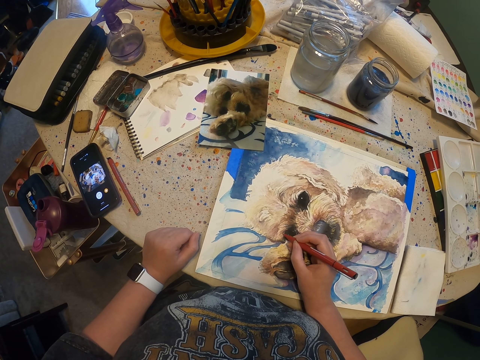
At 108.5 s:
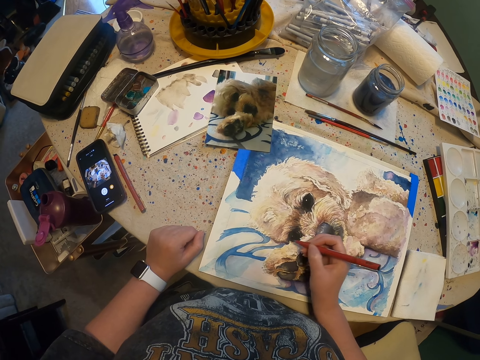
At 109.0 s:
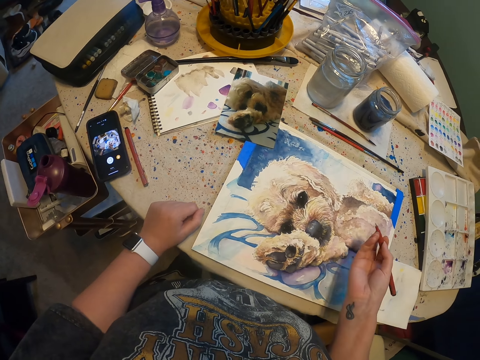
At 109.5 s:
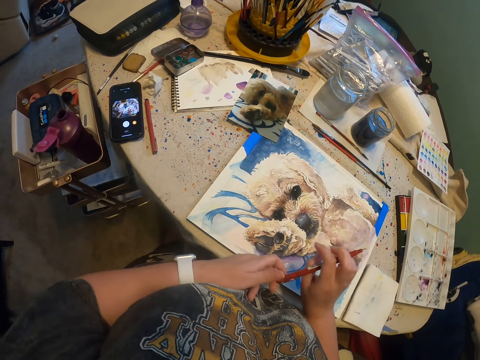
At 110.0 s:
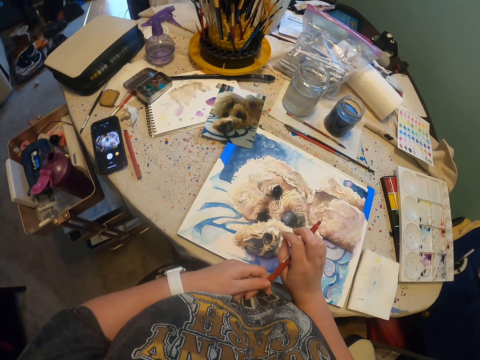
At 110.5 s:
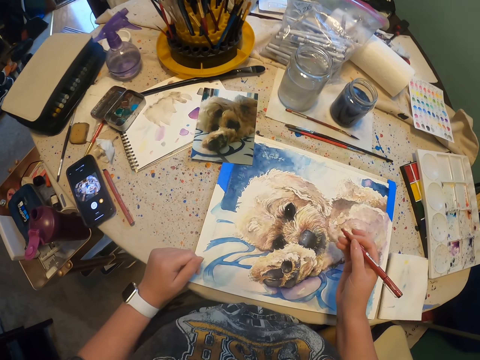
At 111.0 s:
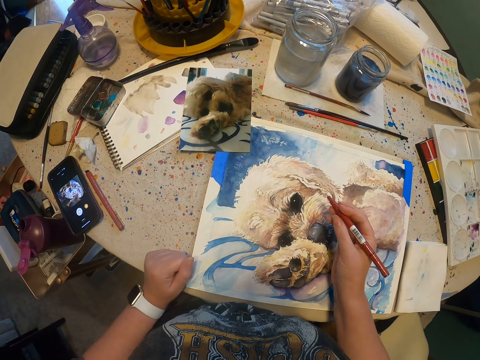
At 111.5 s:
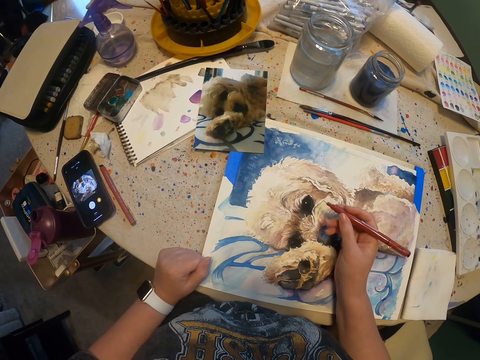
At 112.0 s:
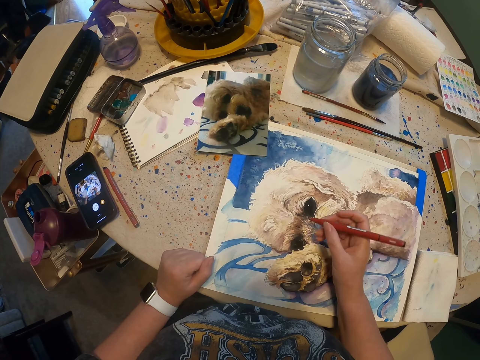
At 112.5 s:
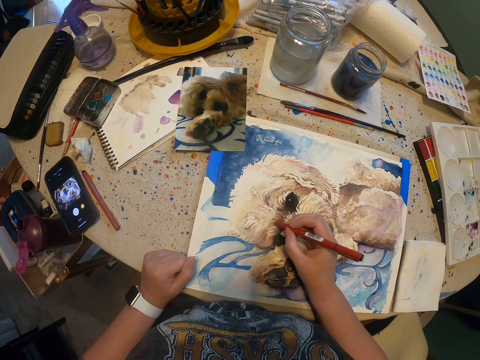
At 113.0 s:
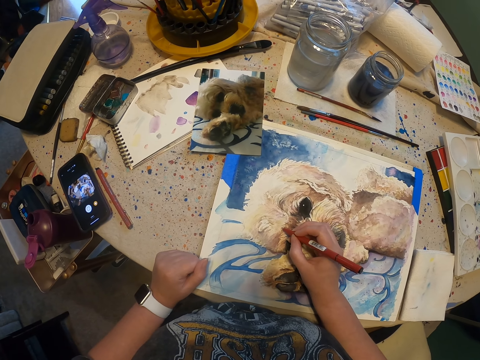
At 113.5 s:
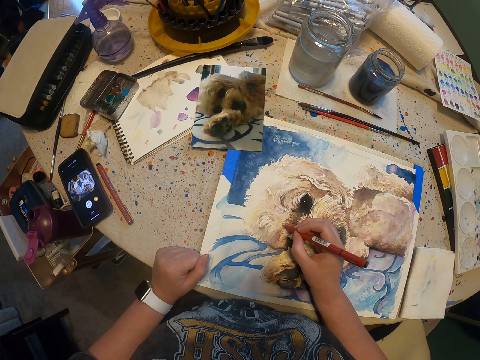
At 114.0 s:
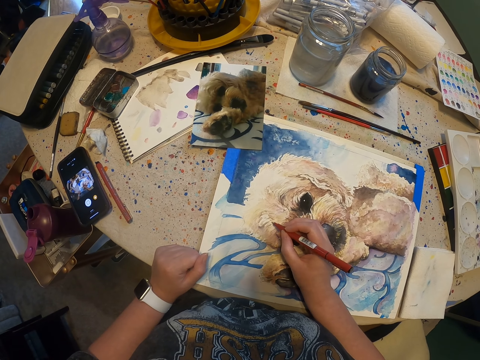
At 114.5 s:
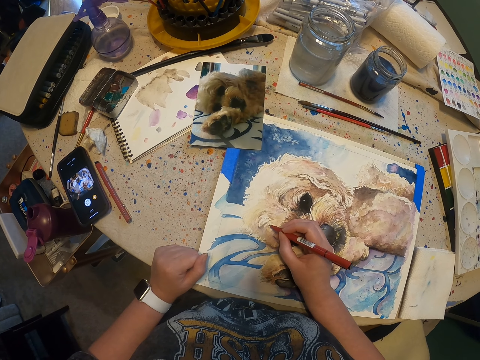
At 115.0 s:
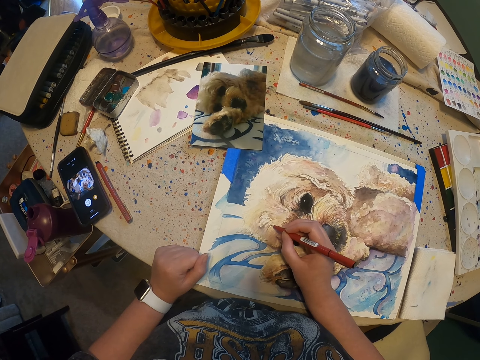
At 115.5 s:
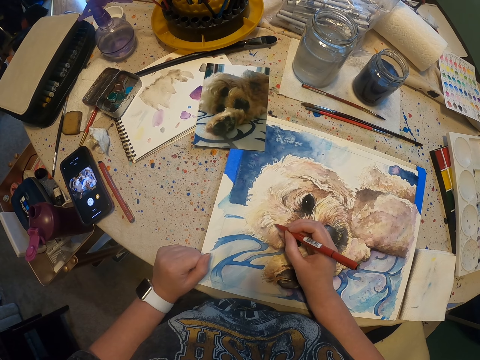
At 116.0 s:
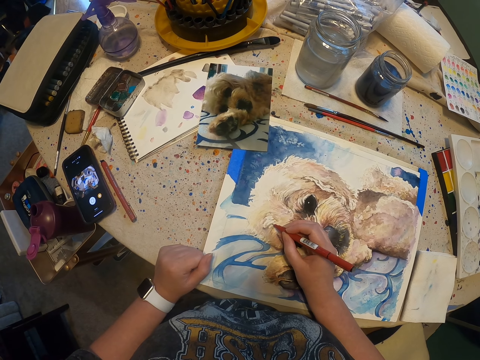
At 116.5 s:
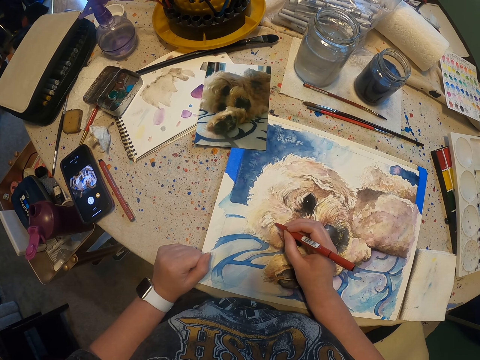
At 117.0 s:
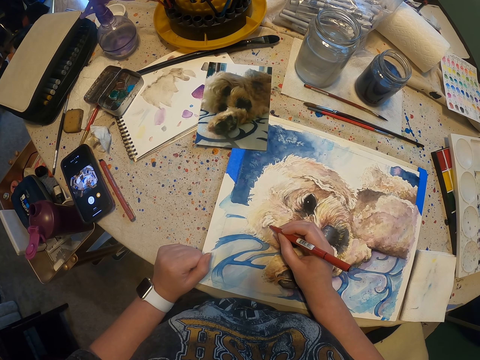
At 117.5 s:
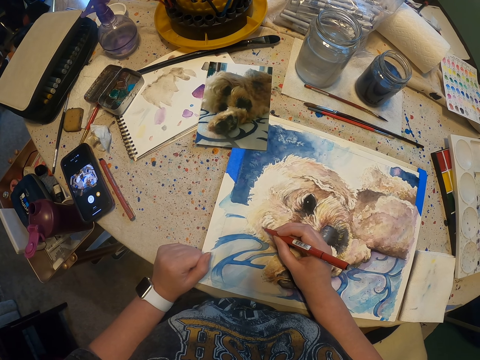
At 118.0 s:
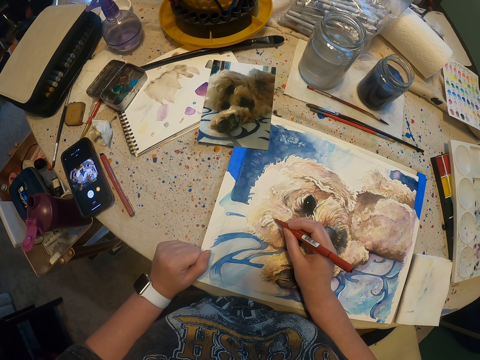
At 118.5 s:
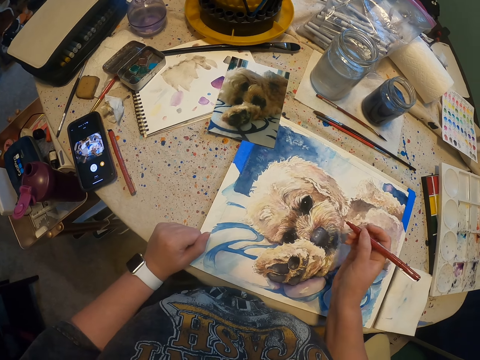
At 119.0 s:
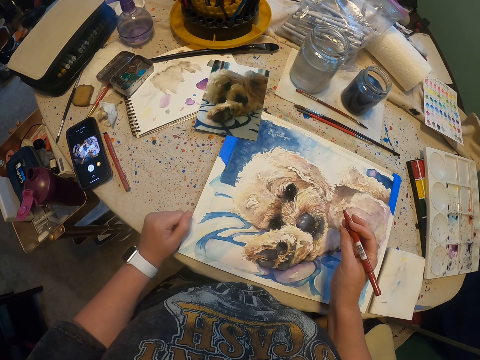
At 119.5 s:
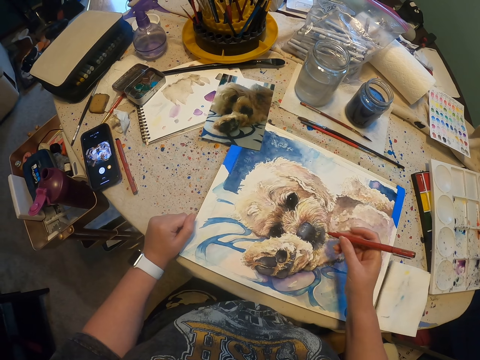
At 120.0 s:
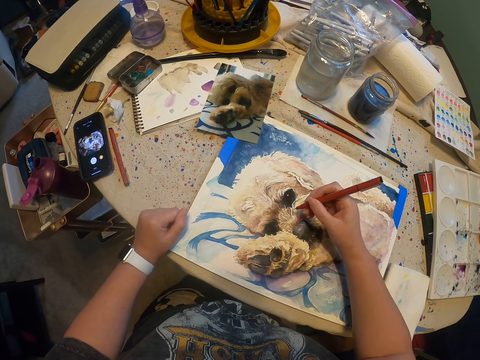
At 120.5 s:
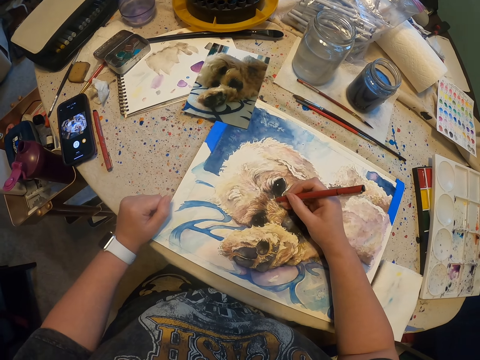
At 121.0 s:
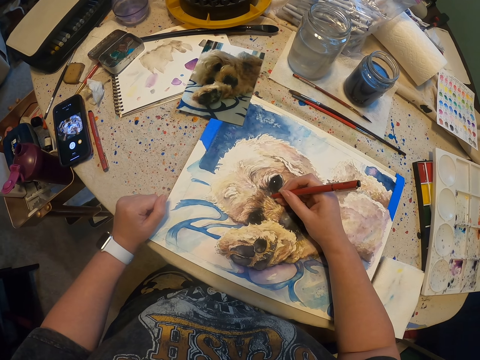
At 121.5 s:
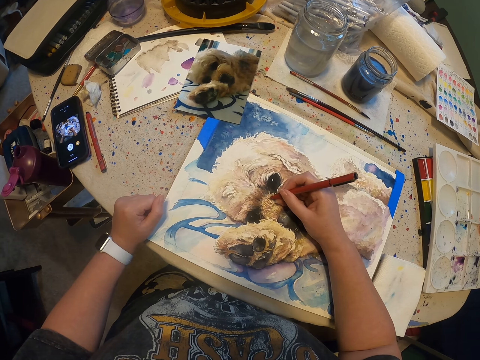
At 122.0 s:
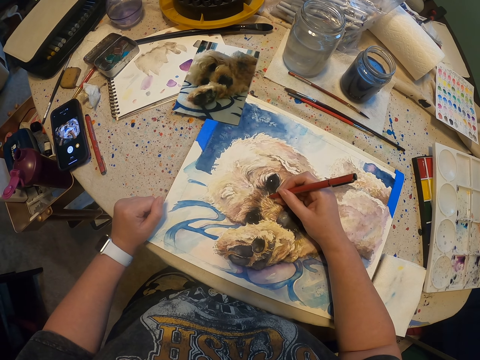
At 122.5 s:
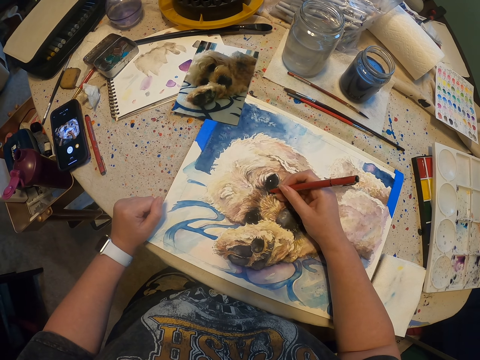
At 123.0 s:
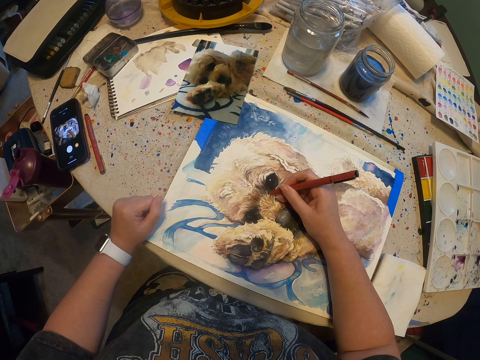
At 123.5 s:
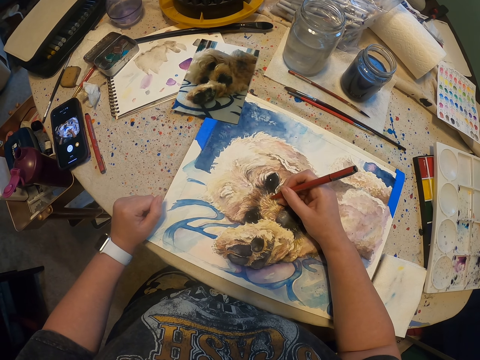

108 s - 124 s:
The camera wearer touches the pen. They look at the drawing. They draw with the pen. They move the hand. They draw with the pen.

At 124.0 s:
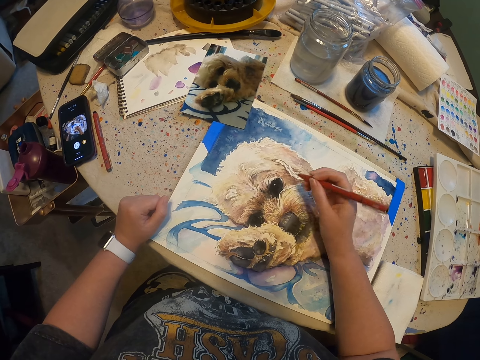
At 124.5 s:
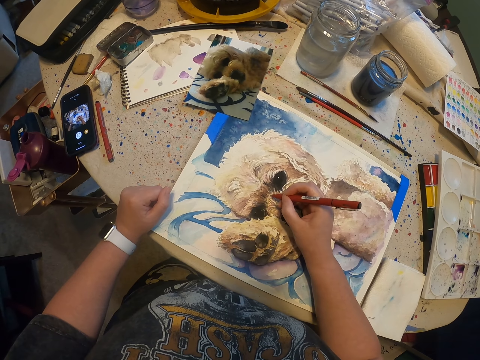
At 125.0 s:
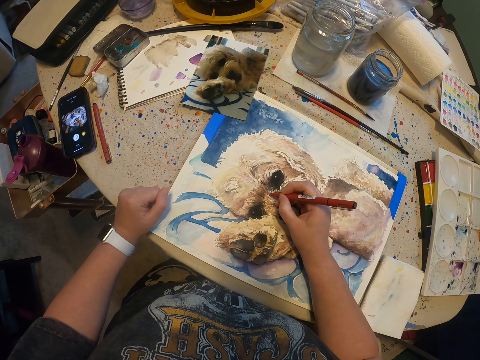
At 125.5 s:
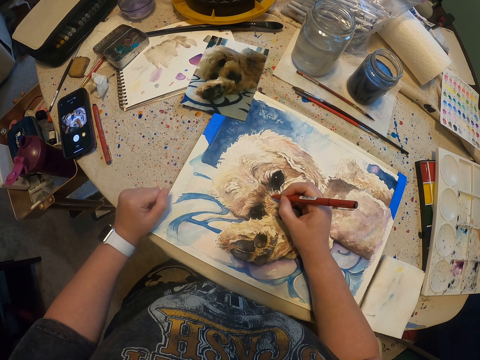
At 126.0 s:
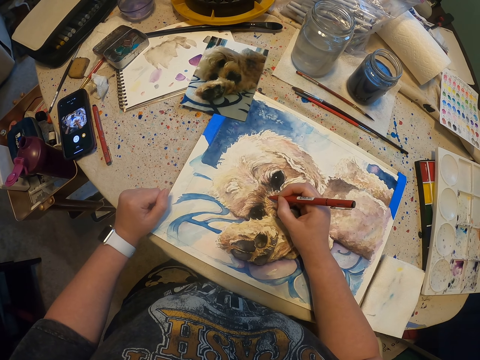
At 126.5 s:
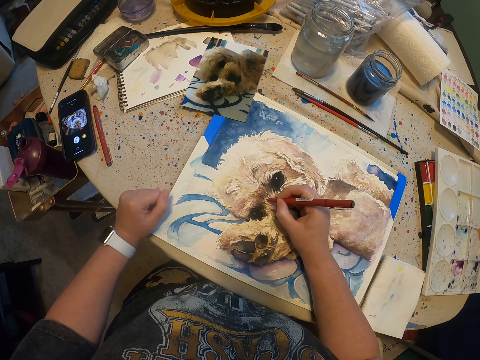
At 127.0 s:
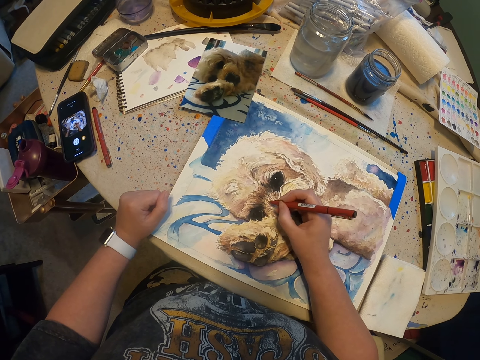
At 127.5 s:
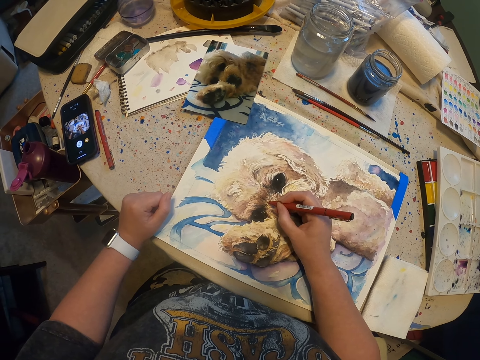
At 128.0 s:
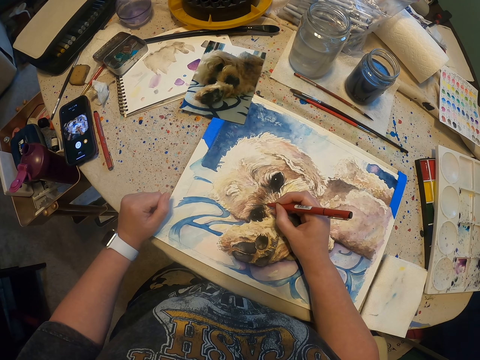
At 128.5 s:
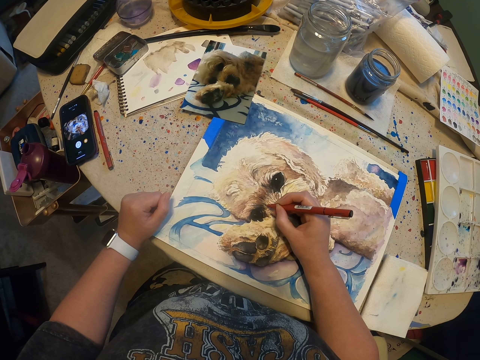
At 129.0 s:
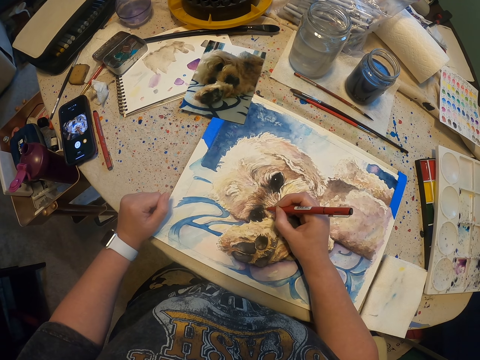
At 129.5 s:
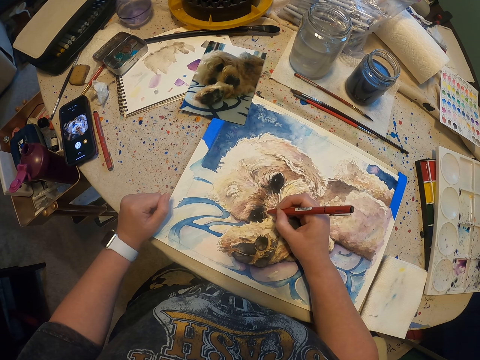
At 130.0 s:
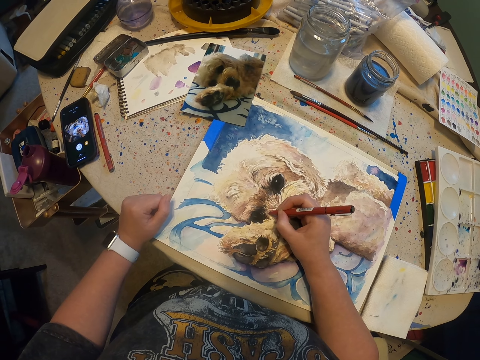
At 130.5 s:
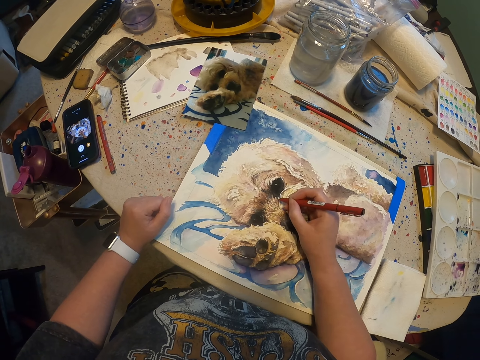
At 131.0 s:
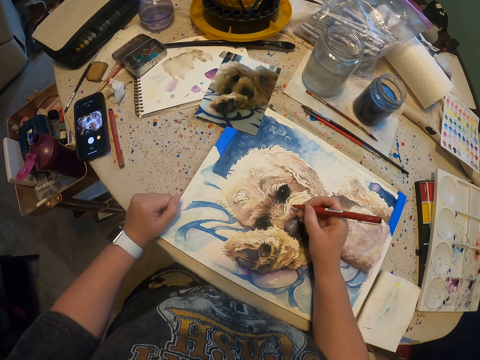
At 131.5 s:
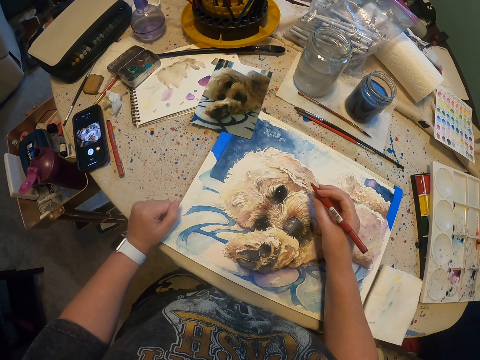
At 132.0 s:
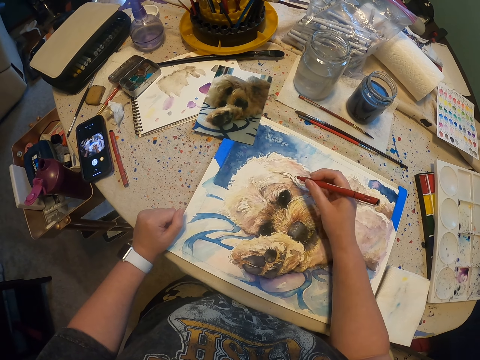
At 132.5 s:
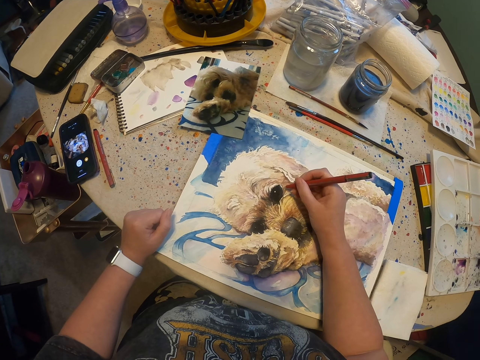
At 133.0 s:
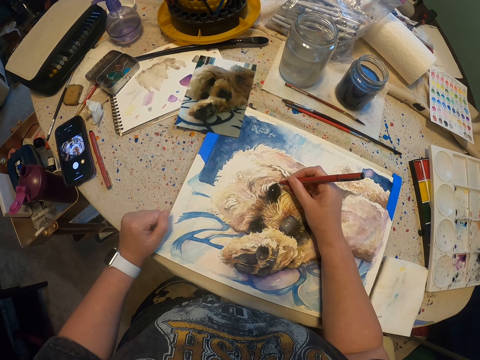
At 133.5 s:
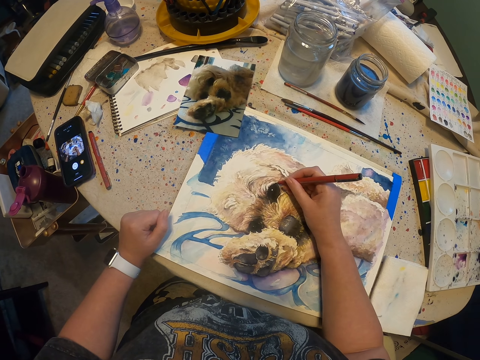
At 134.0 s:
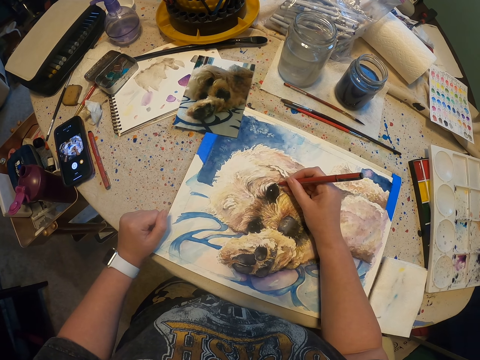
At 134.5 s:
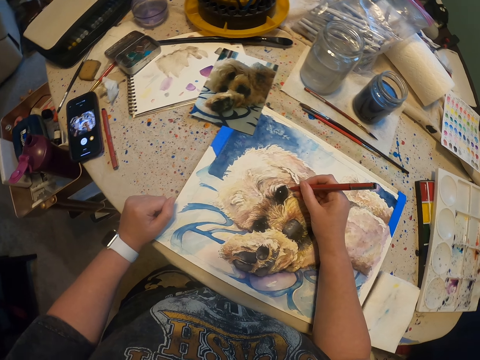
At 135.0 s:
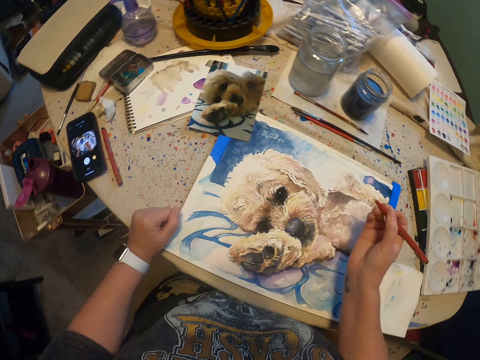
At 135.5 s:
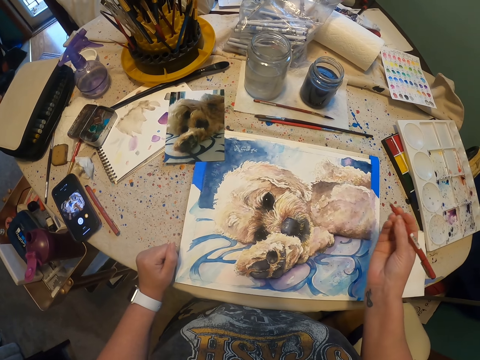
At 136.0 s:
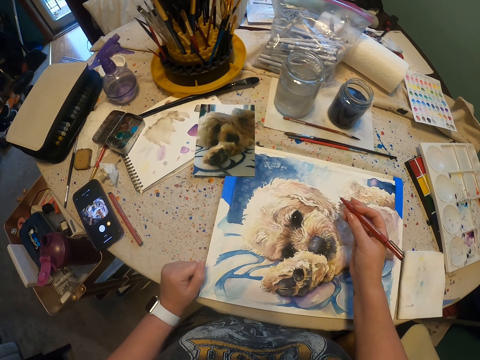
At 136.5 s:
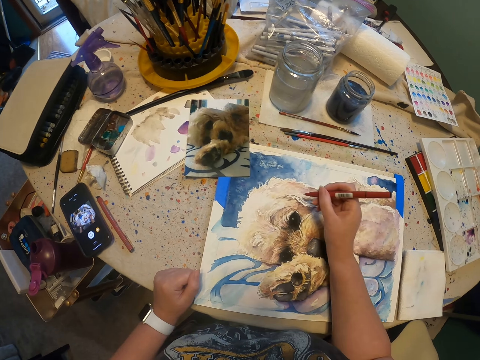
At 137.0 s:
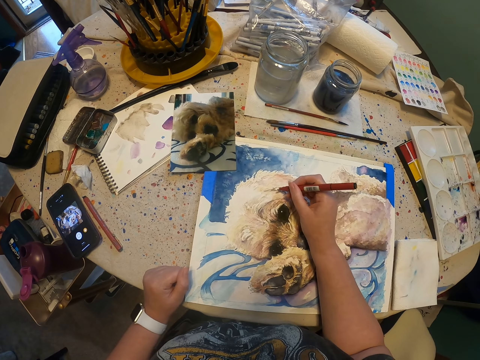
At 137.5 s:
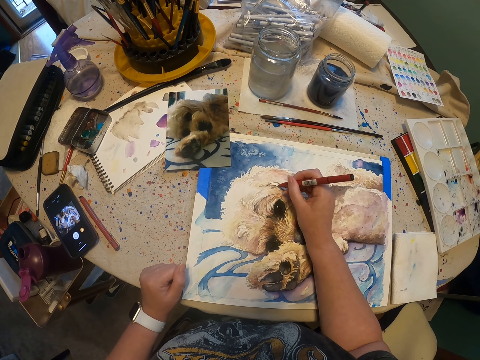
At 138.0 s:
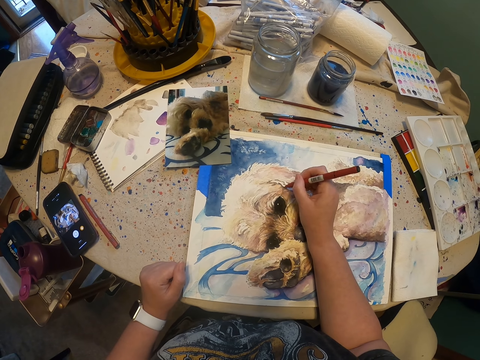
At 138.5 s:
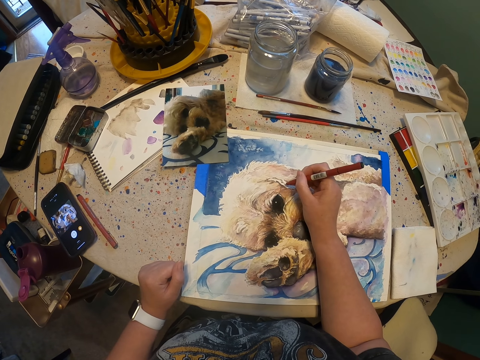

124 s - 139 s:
The camera wearer moves the hand. They draw with the pen.
